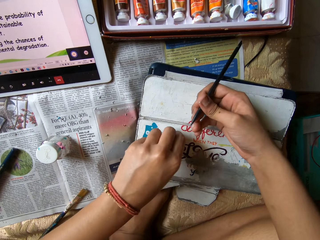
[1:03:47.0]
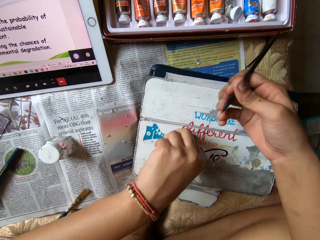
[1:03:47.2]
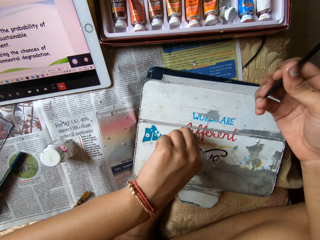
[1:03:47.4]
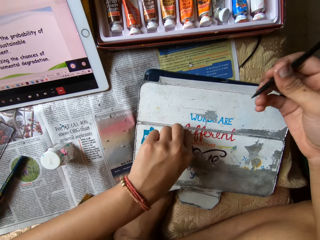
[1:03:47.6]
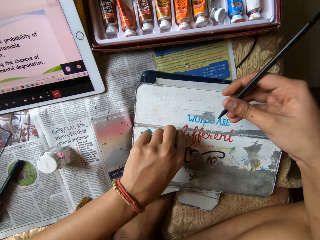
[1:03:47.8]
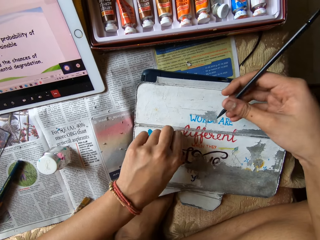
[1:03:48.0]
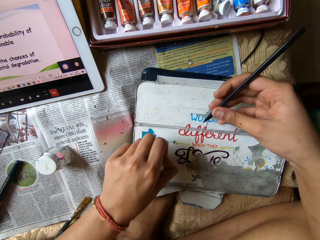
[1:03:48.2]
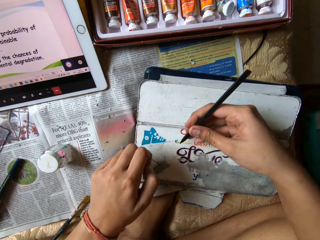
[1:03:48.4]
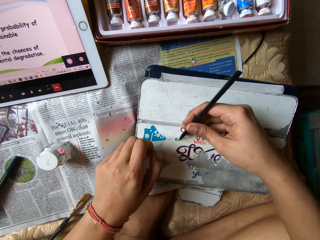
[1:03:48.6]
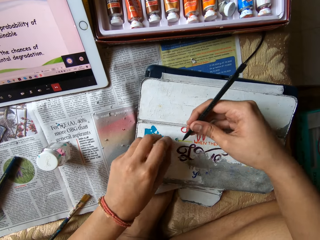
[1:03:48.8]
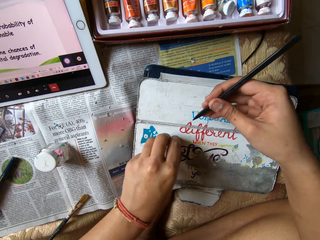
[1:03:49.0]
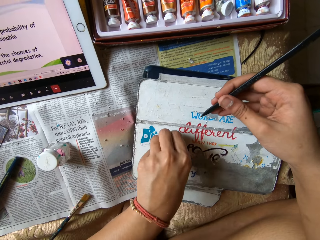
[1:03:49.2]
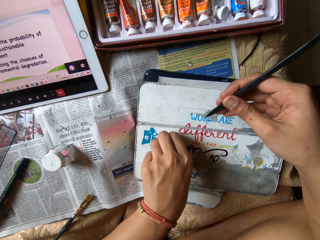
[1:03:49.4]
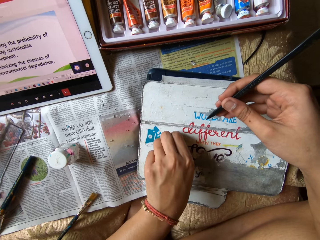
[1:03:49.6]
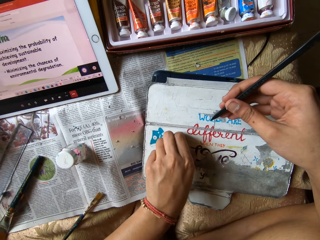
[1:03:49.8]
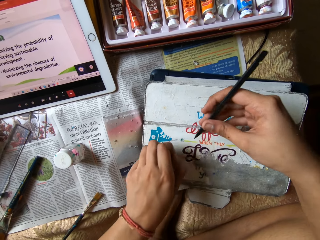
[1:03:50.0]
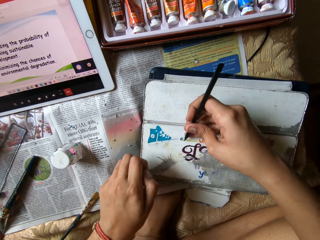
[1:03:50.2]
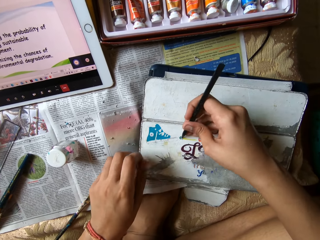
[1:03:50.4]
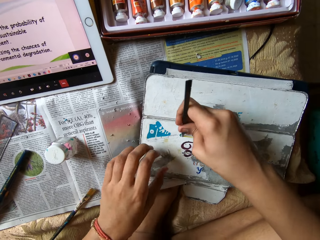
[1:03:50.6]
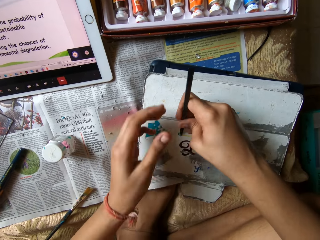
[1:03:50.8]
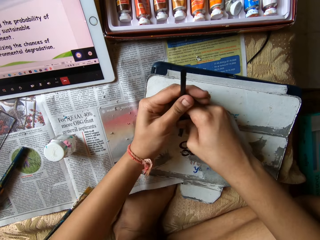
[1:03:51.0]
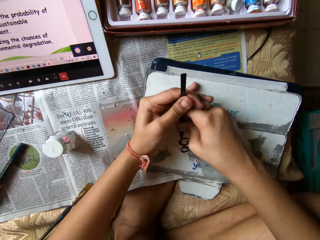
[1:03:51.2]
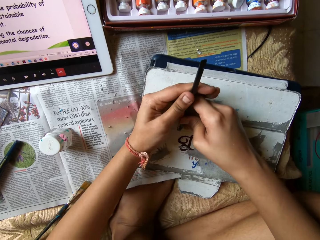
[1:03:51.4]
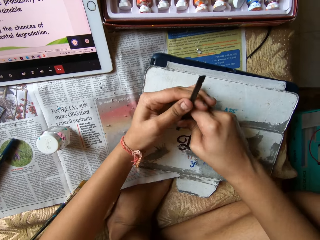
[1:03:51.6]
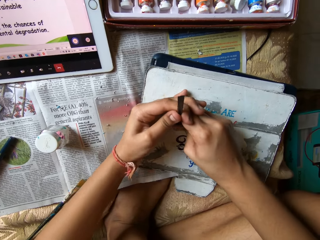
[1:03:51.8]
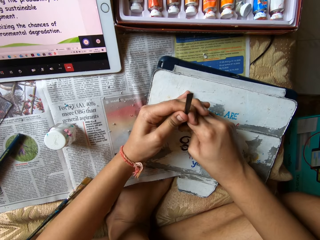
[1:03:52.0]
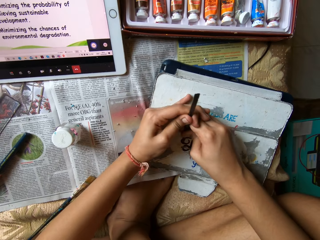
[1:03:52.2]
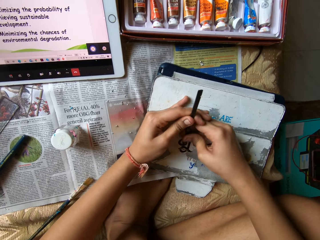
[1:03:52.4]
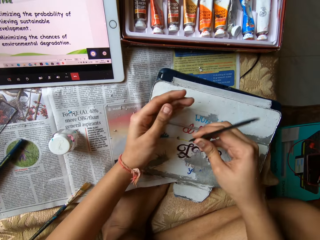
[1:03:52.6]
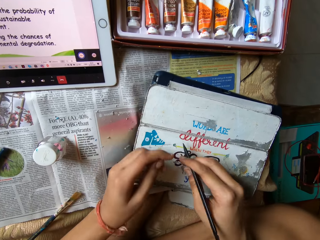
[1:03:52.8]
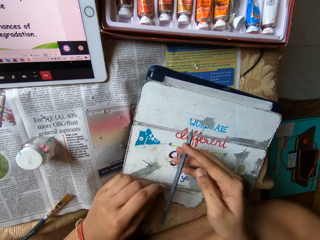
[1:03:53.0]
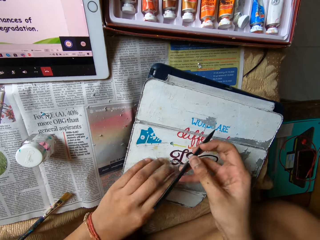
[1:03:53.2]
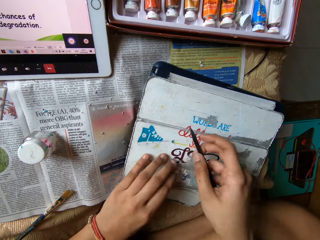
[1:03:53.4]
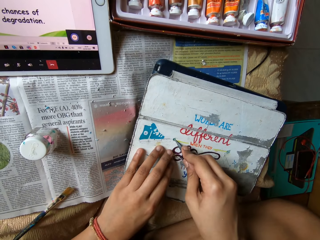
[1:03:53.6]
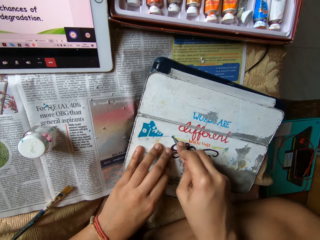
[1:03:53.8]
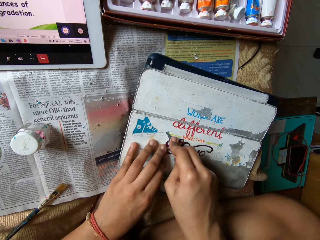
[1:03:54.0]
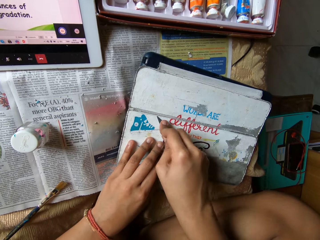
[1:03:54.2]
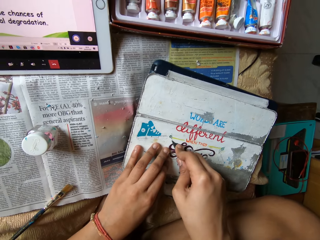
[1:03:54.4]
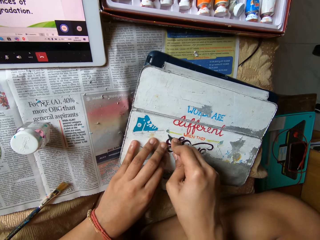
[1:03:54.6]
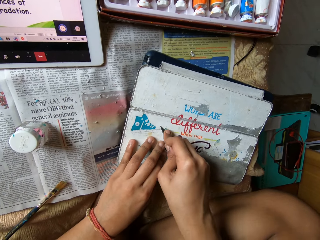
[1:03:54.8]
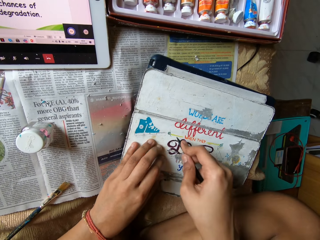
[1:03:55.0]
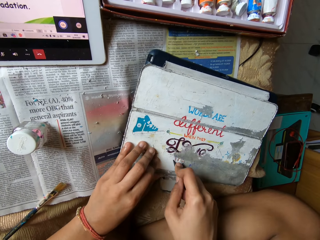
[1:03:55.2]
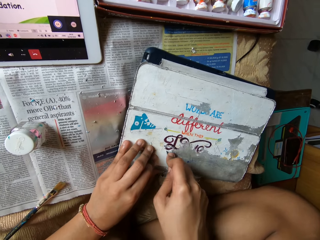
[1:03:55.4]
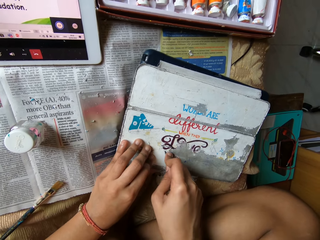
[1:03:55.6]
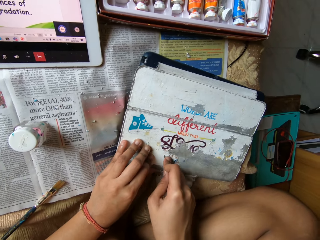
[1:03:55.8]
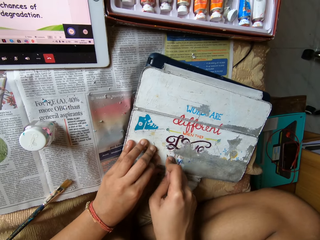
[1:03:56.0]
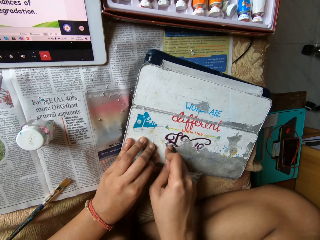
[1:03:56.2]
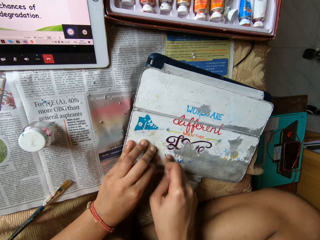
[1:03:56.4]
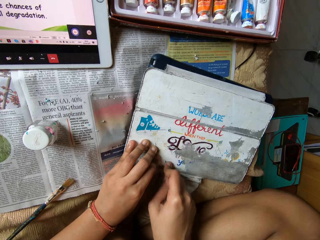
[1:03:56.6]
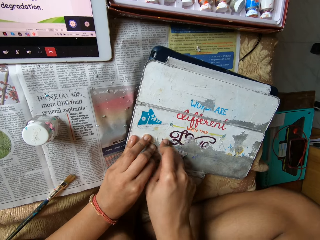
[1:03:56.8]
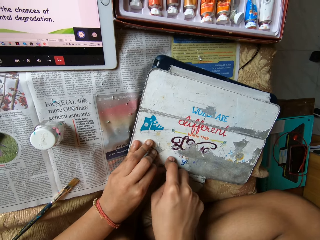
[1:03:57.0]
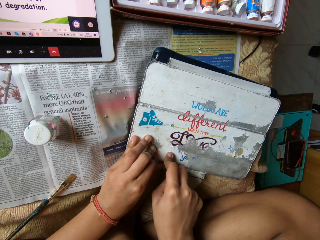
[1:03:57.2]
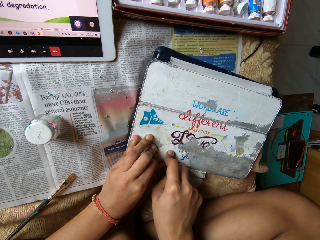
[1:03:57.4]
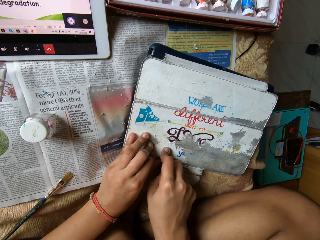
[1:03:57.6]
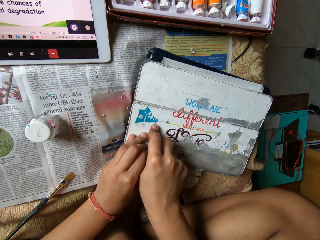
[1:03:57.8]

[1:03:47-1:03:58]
The camera wearer picks scraps from the tablet case or metal box with her left hand. She scrapes the metal box with the brush with the right hand. She picks the paint from the metal box. She drops the scraps on the newspaper with her left hand. She scrapes the tablet case with the carving tool in her hands. She scrapes the metal box with the brush with the right hand. She releases the hands from the box, turns the brush with the right hand, and places the hands in the box. She scrapes the metal box with the brush with the right hand.

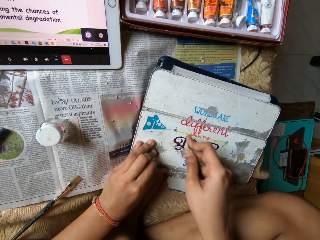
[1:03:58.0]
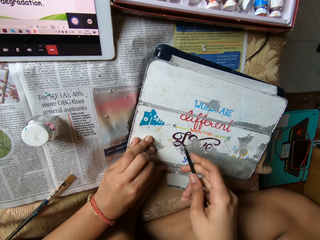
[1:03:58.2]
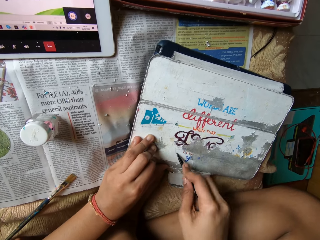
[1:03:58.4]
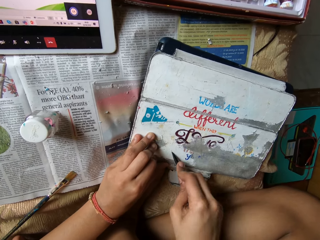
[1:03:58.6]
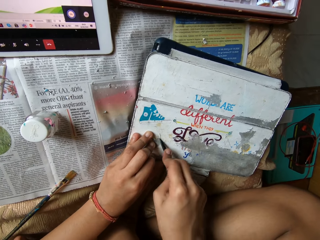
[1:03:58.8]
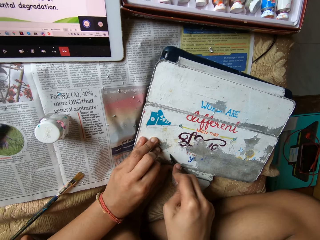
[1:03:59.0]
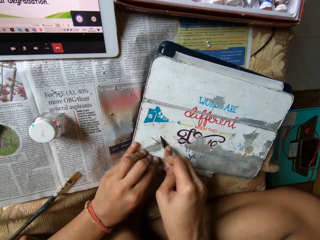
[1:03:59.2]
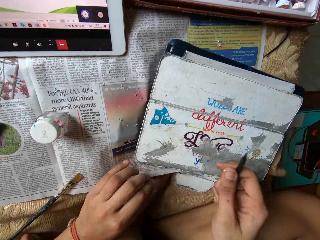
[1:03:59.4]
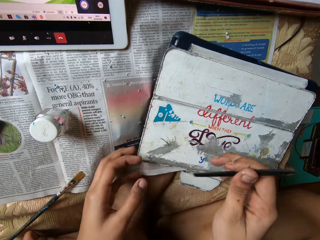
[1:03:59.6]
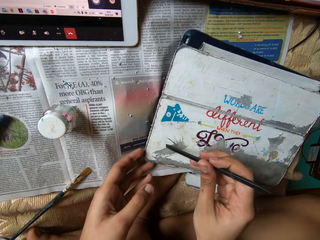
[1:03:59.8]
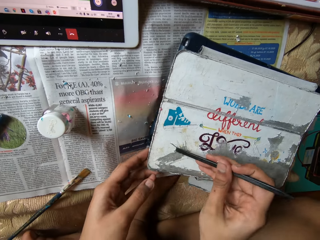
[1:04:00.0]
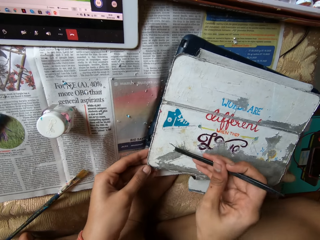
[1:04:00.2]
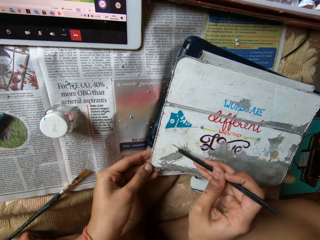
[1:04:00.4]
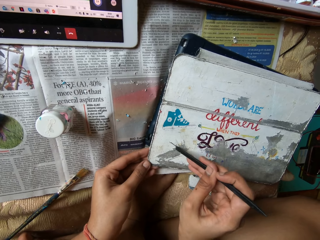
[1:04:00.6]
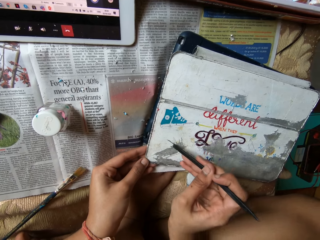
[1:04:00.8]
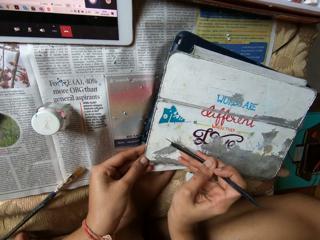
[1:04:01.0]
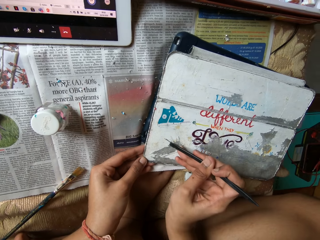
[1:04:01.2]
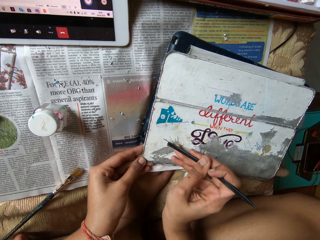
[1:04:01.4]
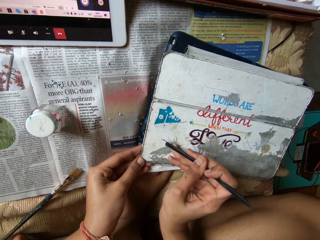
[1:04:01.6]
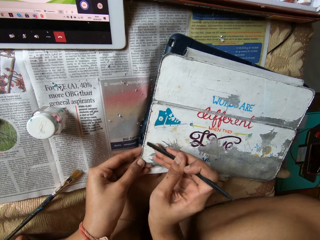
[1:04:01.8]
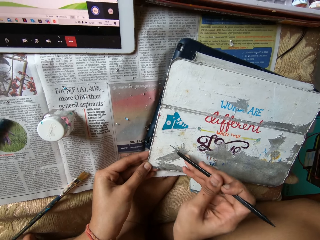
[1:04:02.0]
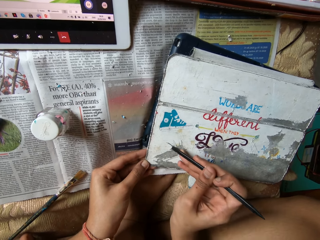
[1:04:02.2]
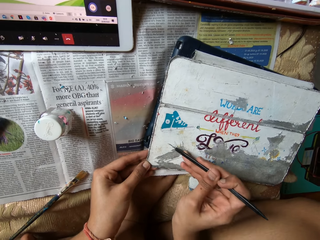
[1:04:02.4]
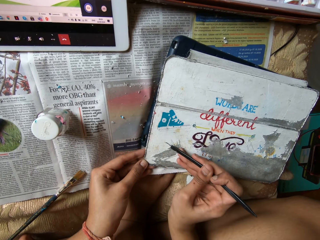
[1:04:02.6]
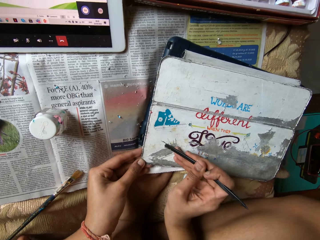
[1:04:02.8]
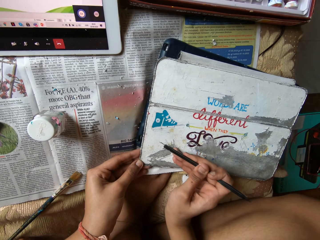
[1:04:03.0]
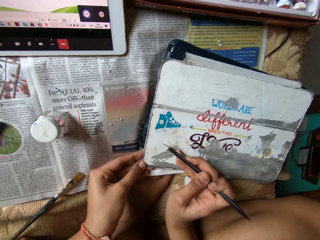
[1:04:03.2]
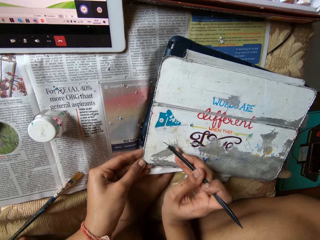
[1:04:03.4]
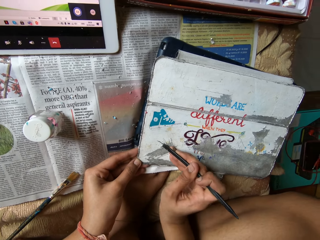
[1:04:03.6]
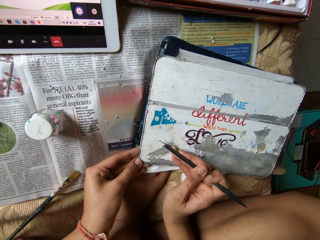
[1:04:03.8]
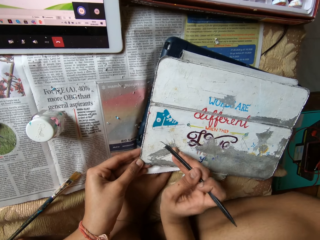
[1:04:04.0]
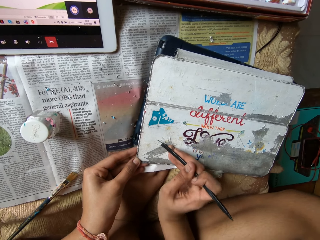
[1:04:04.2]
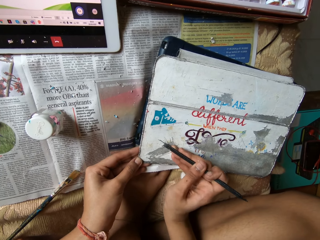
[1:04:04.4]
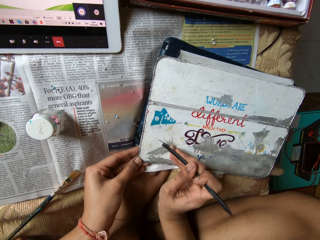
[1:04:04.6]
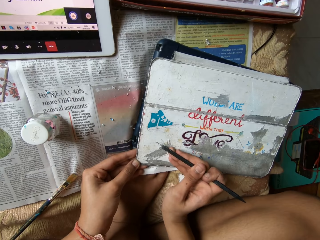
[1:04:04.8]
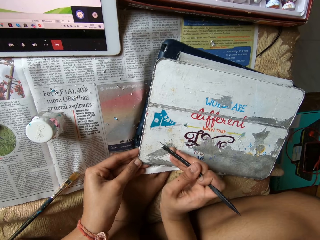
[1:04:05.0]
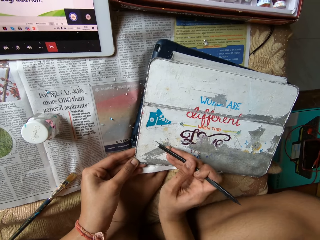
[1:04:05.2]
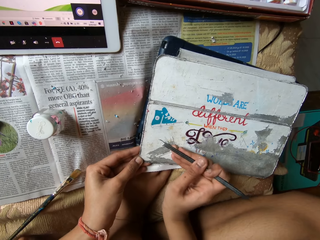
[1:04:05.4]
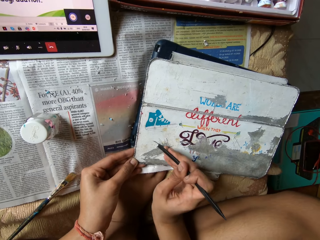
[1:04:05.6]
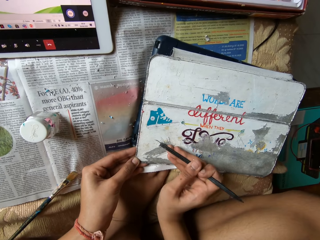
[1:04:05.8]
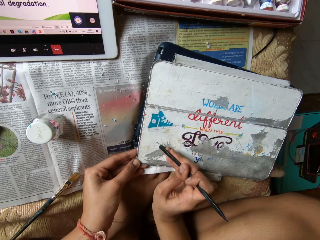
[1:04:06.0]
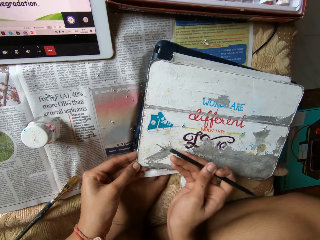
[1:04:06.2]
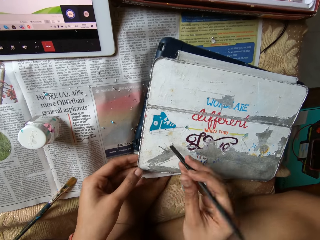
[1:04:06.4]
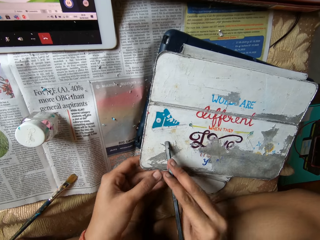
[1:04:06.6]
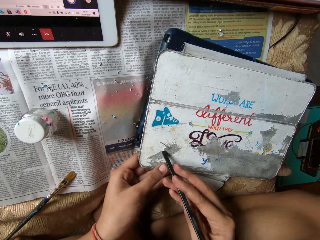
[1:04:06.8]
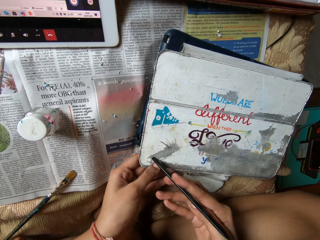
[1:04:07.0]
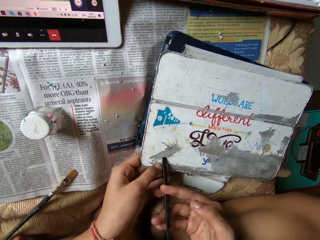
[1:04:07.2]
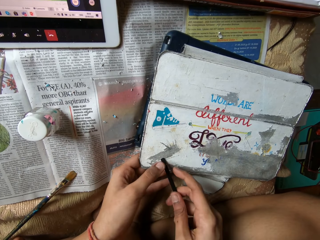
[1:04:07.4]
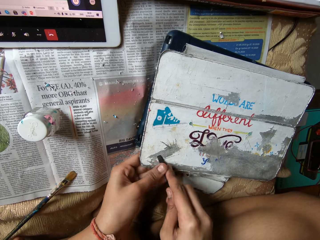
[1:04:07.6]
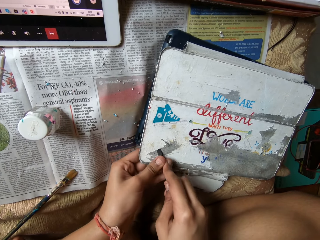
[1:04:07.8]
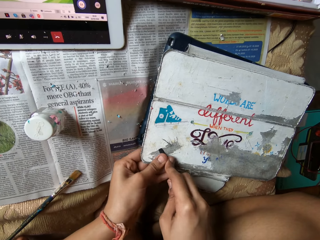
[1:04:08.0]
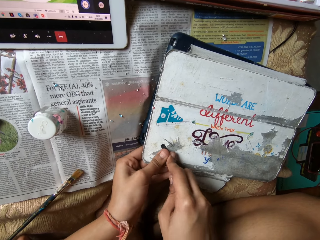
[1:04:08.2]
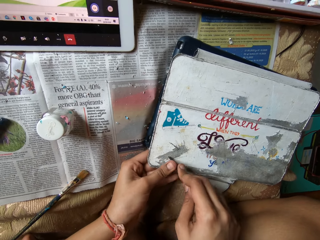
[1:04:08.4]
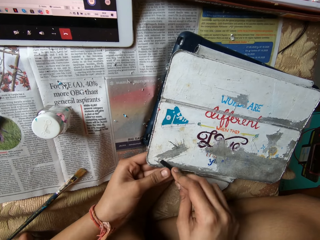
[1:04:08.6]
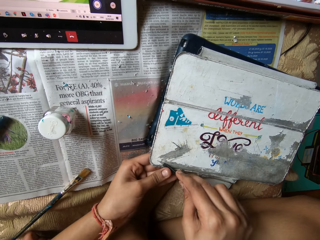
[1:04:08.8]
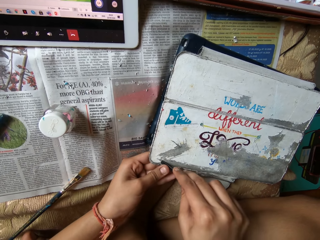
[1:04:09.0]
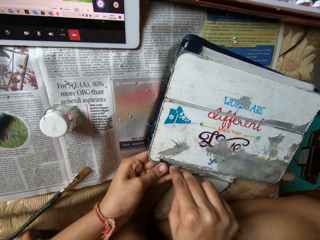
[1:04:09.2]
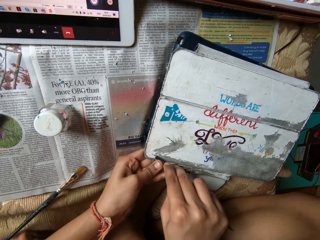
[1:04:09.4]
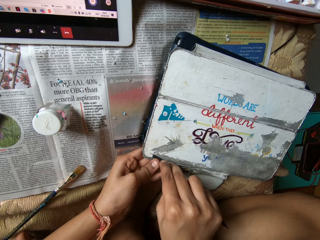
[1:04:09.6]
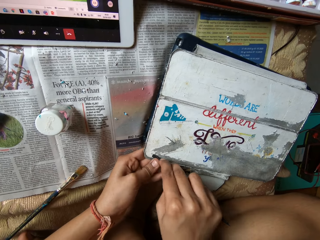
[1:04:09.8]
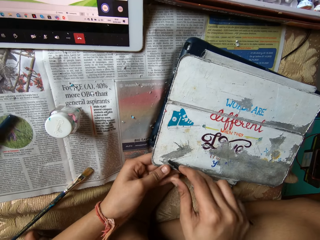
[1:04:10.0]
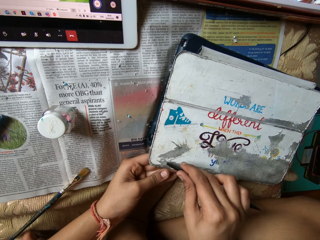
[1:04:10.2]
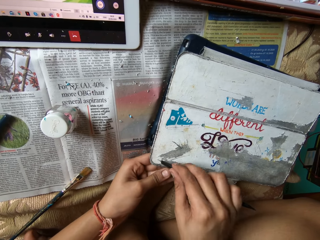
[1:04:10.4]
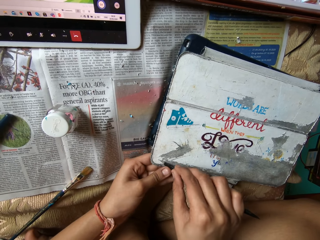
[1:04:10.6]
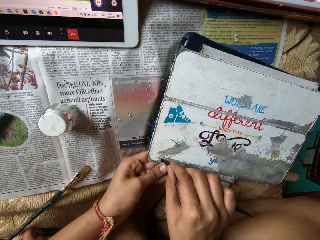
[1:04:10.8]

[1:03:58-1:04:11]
The camera wearer holds the tablet case or metal box with her left hand. She scrapes the metal box with the brush with the right hand. She scrapes the tablet case with the carving tool in her hands.
